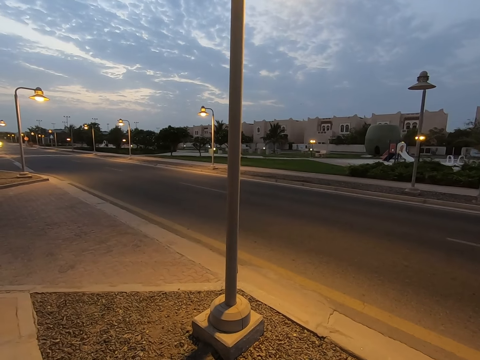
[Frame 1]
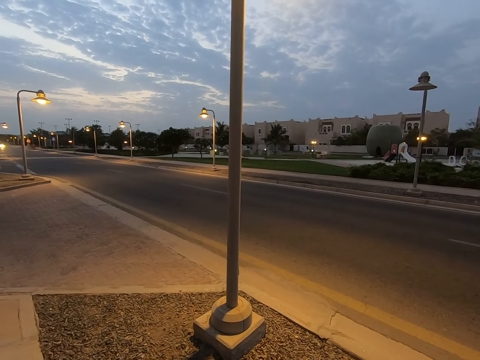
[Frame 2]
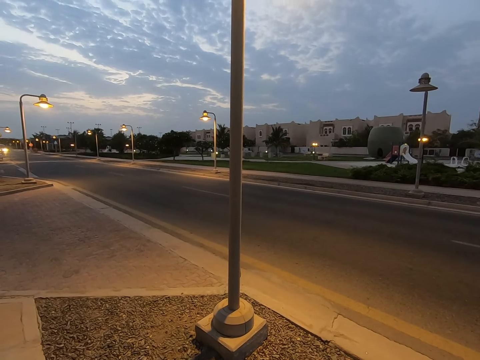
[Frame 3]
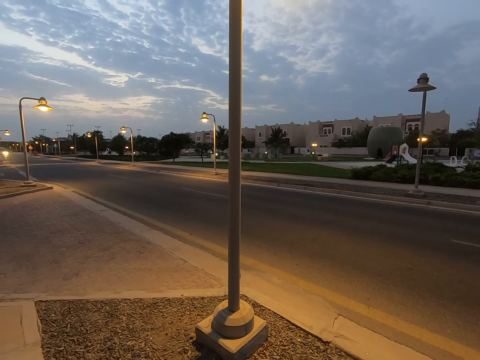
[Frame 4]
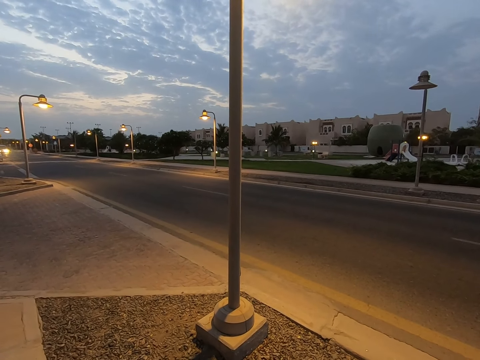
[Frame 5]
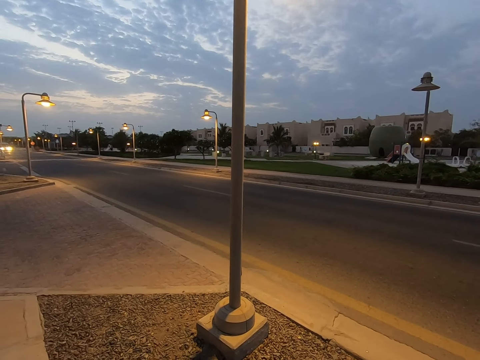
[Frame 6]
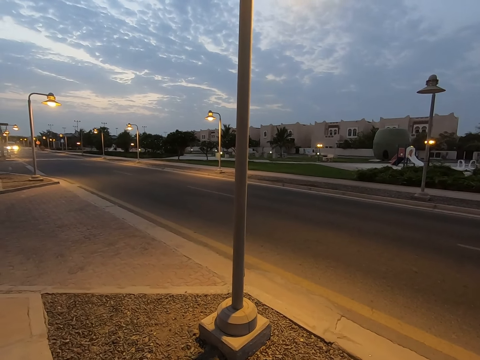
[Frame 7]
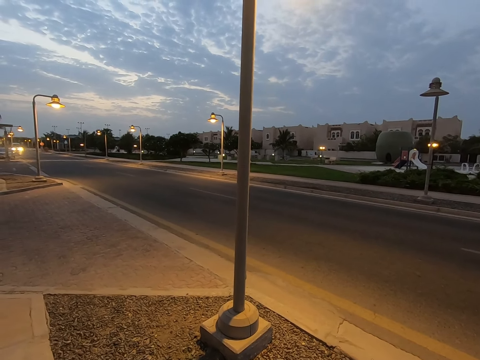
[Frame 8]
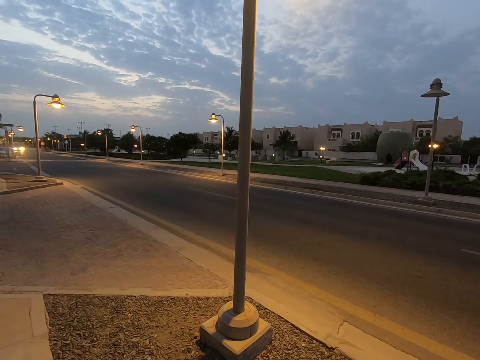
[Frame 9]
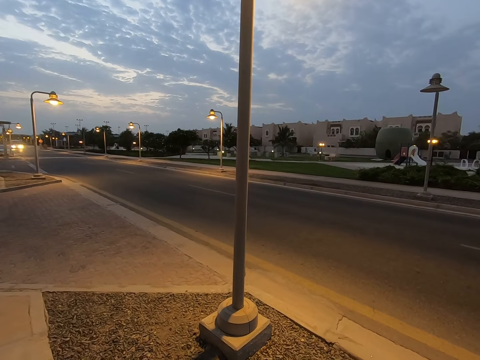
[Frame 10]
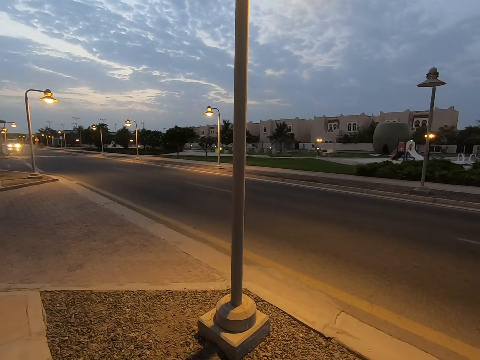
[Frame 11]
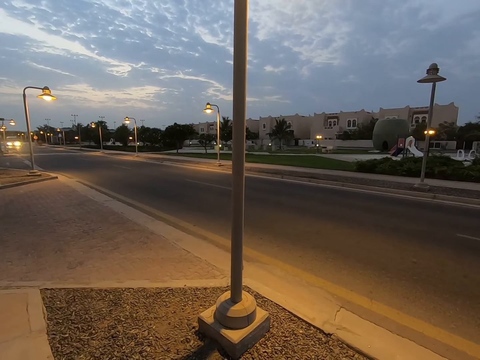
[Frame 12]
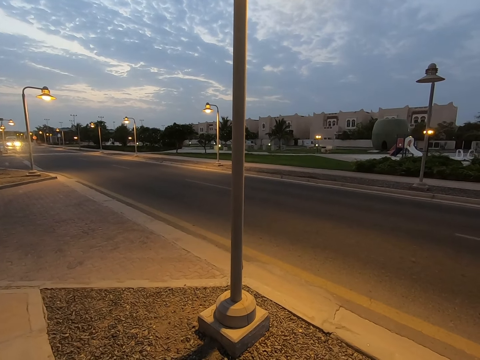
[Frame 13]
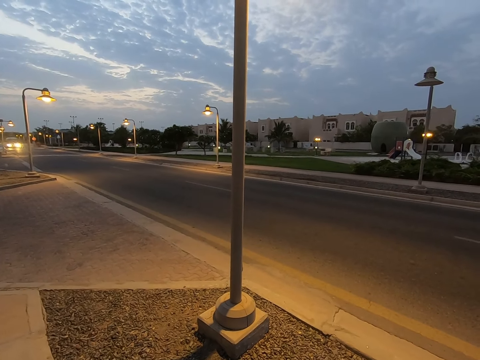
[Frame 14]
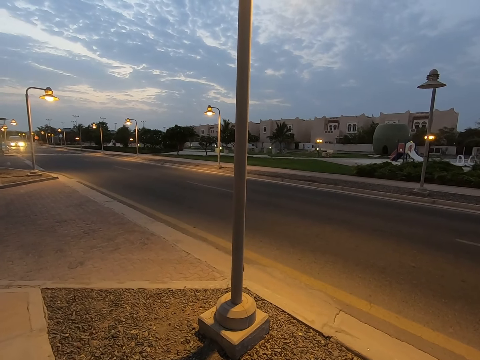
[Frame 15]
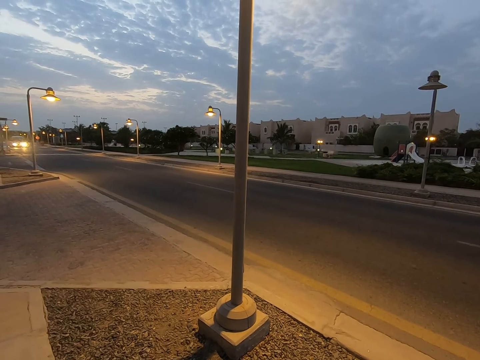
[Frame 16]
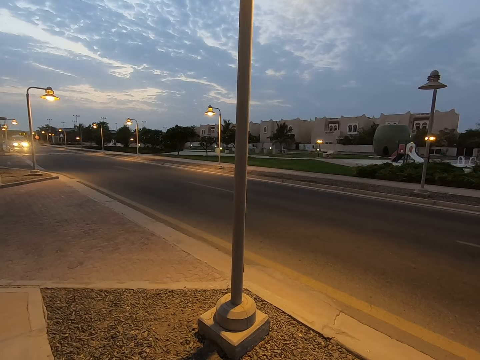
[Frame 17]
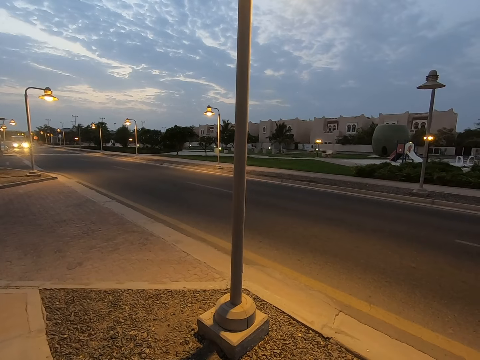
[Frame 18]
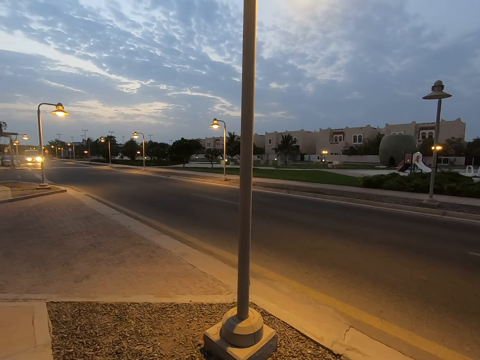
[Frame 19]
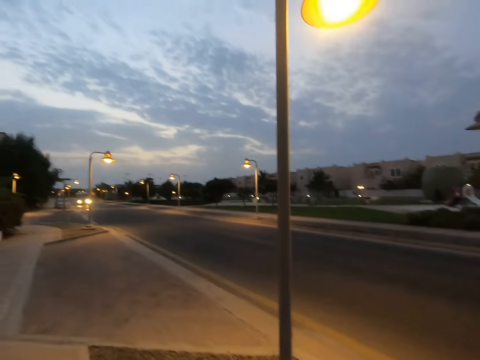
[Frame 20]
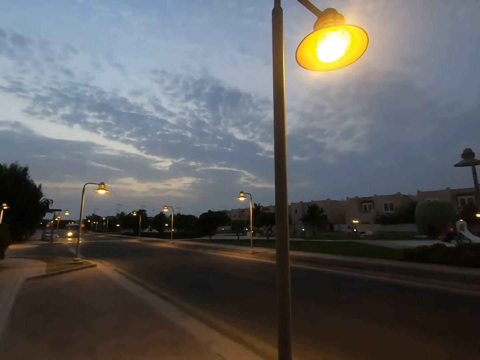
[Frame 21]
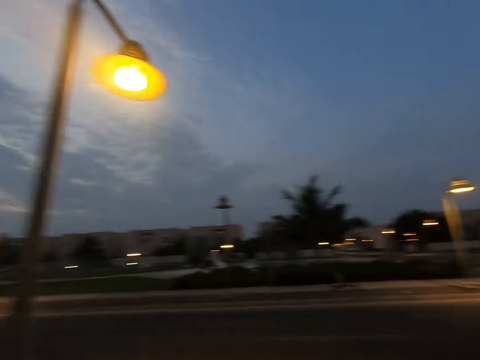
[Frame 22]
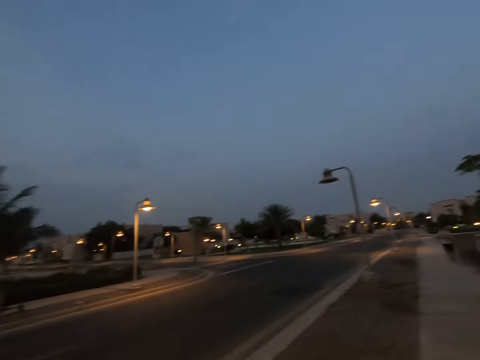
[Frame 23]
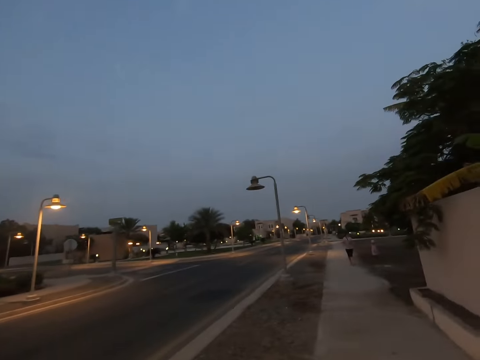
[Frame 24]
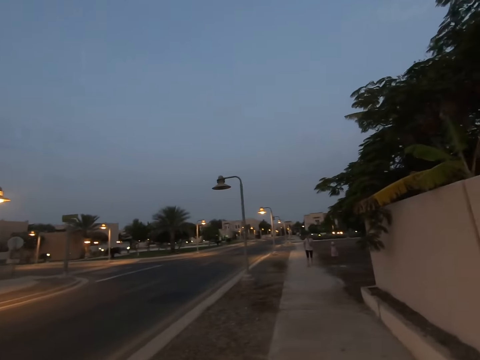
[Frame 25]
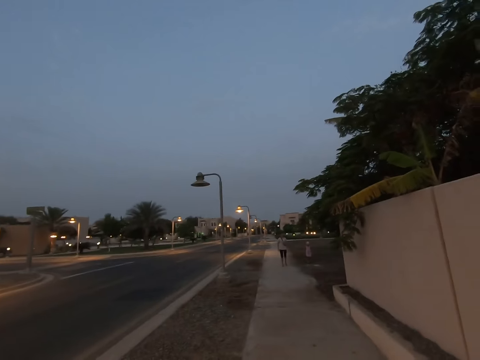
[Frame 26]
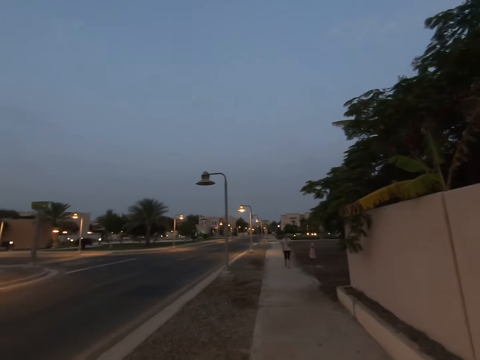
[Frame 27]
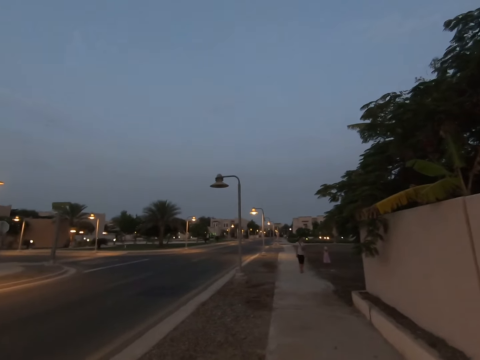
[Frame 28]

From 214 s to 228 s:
The camera wearer looks around. They turn around. They gaze at a woman and a child.

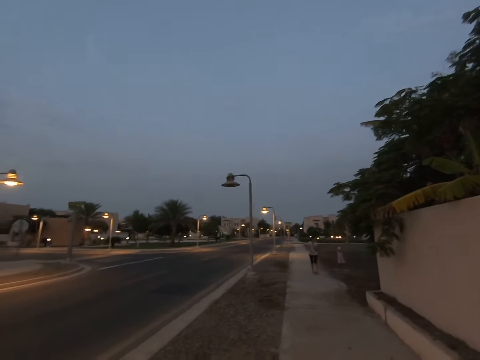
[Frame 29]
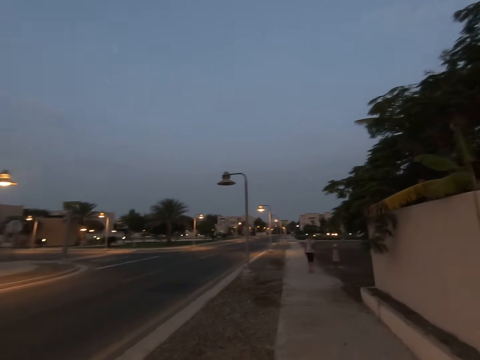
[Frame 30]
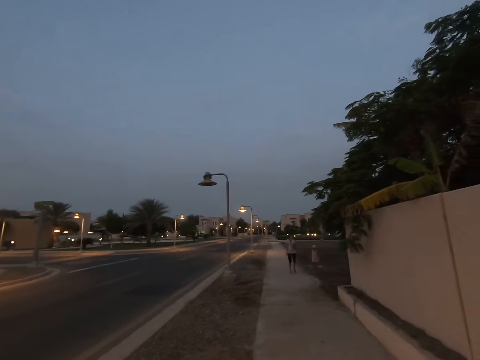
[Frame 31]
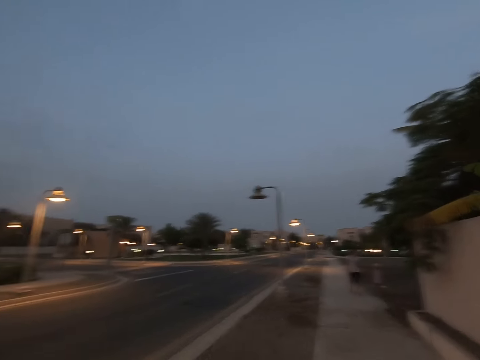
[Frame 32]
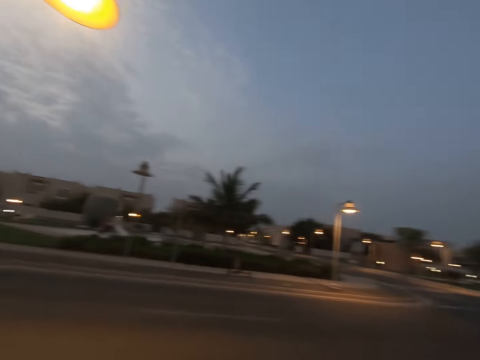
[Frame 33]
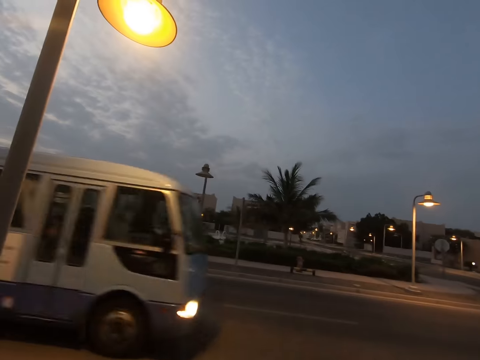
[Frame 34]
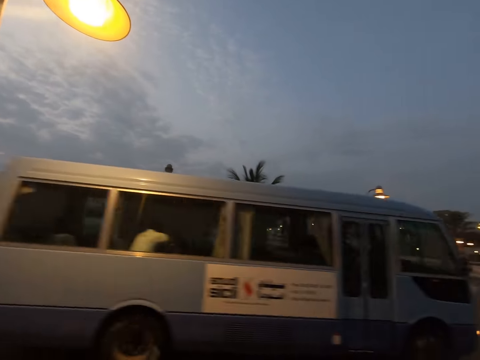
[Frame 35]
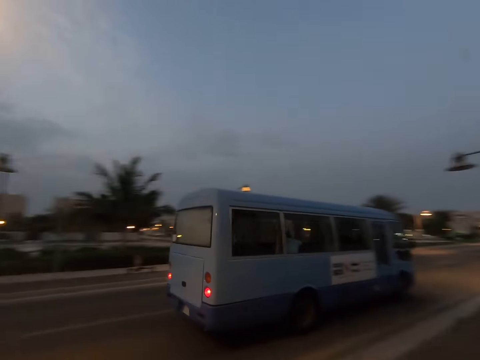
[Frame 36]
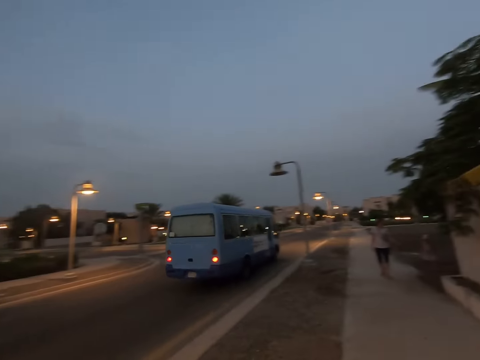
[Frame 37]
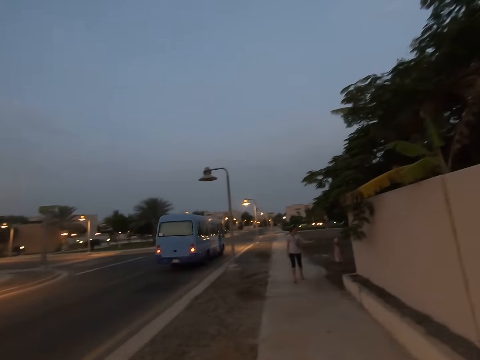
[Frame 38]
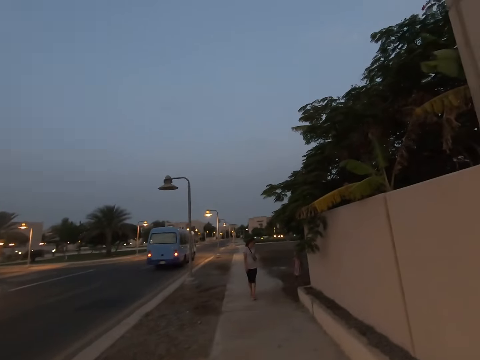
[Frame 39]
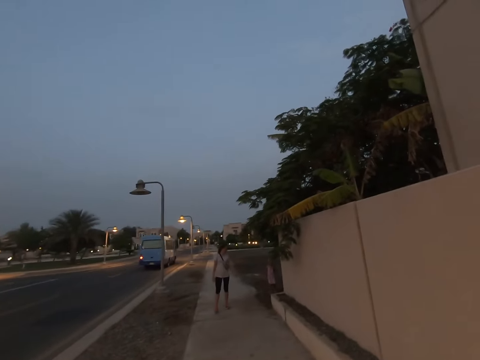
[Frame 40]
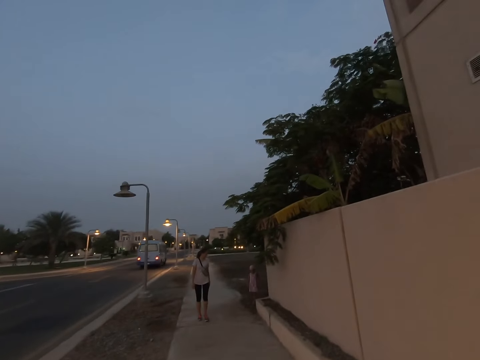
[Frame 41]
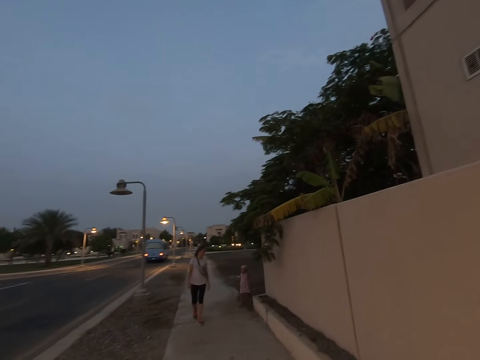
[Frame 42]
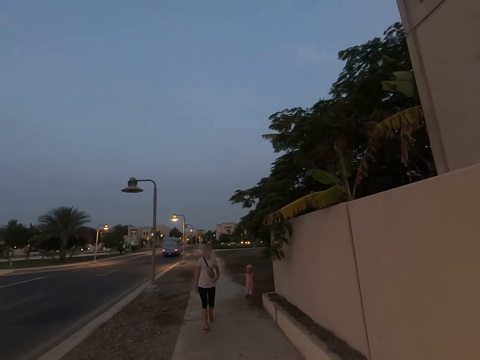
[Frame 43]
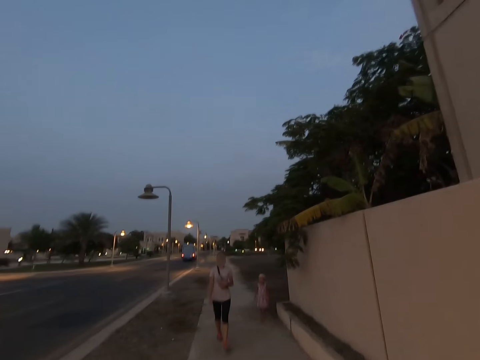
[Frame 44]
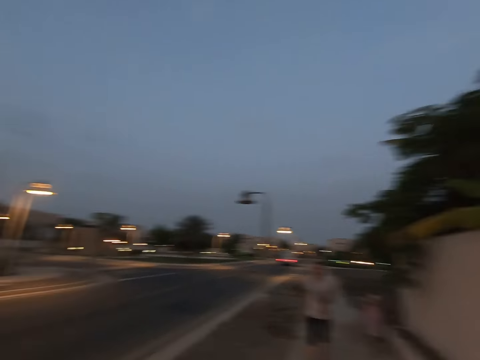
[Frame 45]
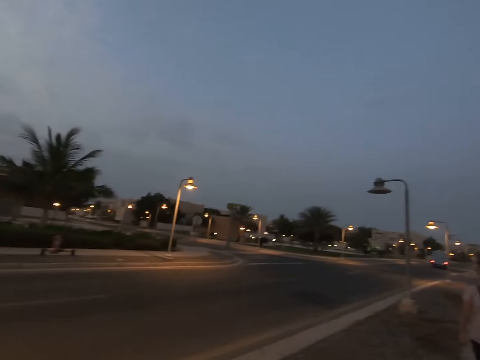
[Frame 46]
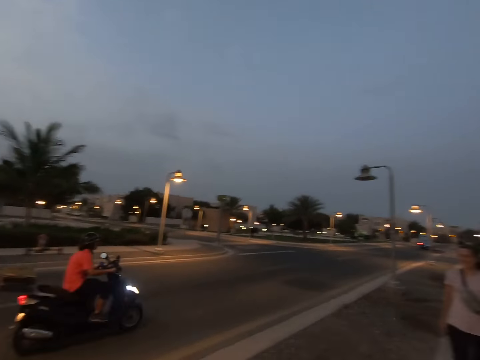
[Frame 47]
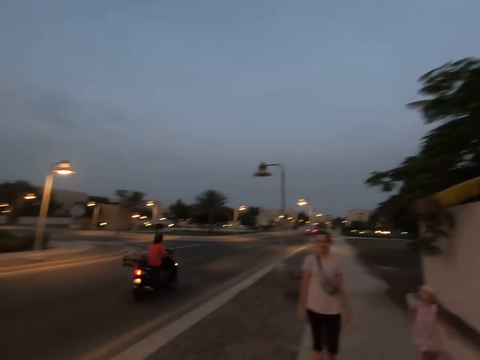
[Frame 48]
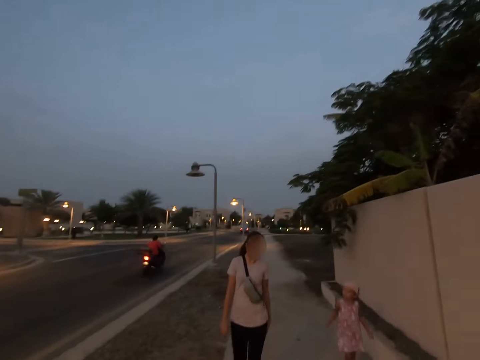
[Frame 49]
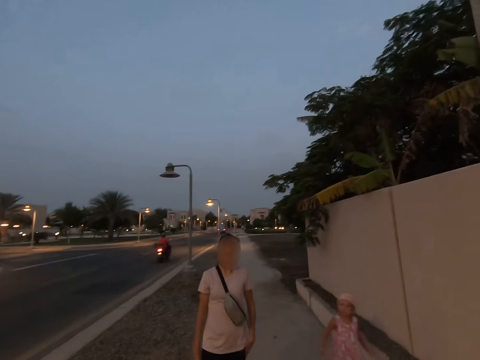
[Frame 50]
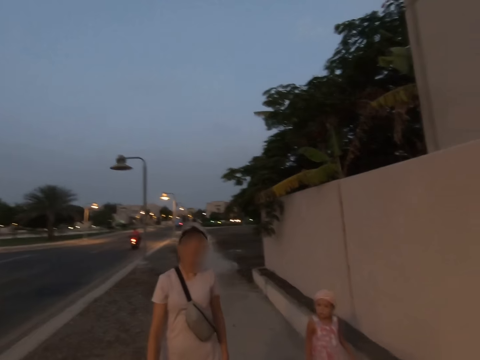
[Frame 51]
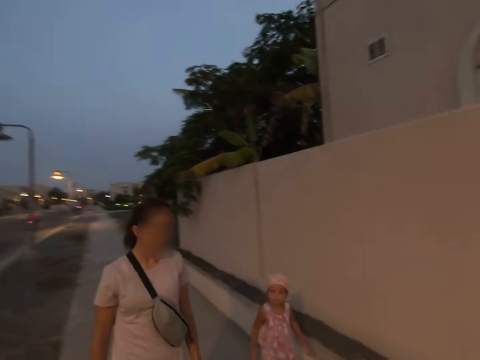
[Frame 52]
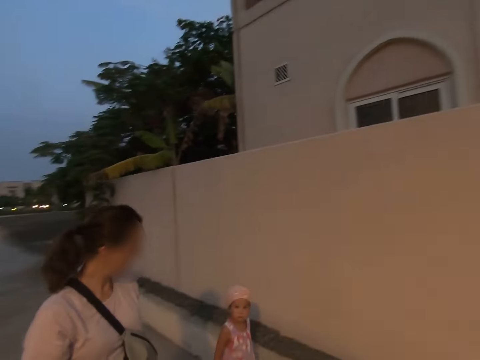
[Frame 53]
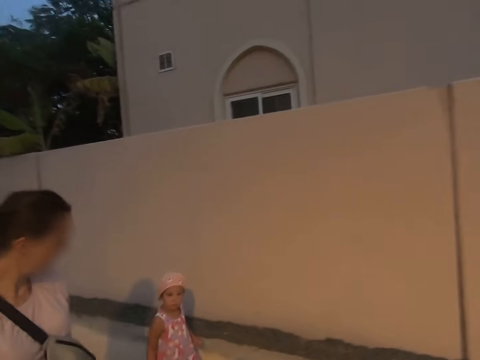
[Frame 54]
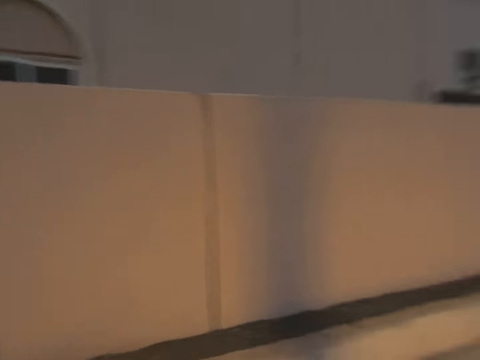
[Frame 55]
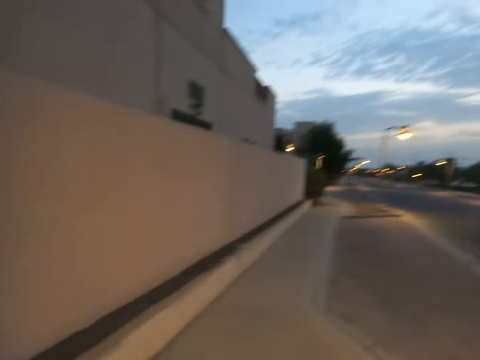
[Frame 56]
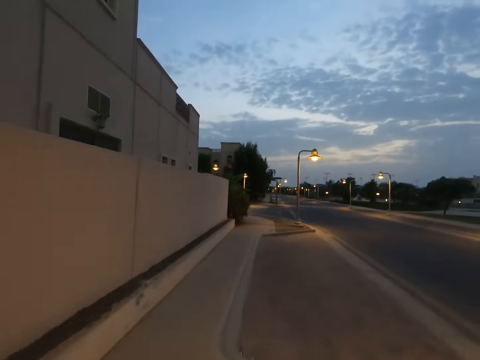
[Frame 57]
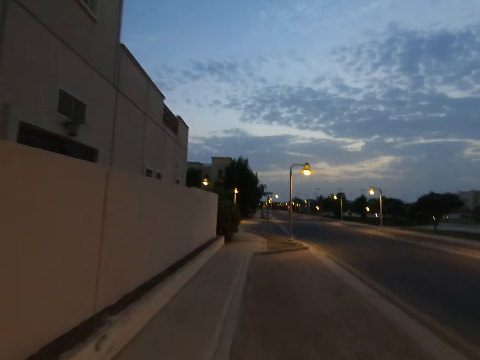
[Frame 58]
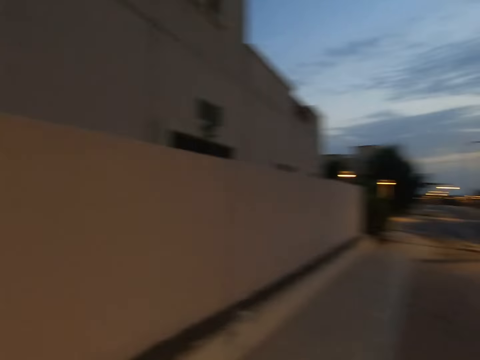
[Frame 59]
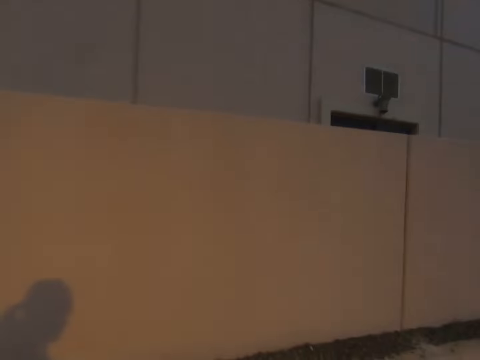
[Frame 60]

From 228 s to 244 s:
The camera wearer looks at a woman. They gaze at a mini bus. They look around. They gaze at the woman and a child. They gaze at a motorist. They gaze at the woman and the child. They walk on the sidewalk.
